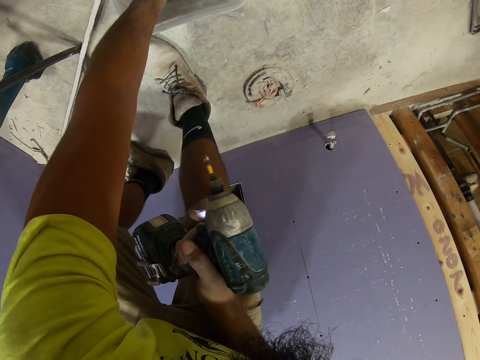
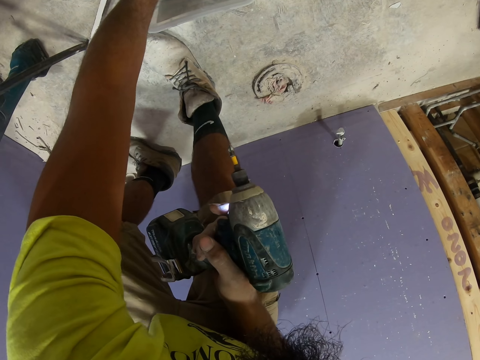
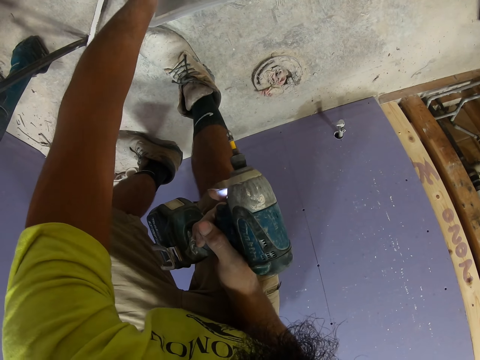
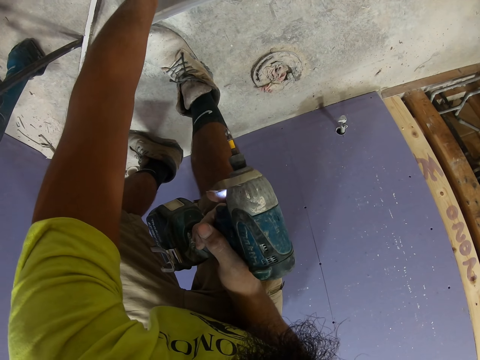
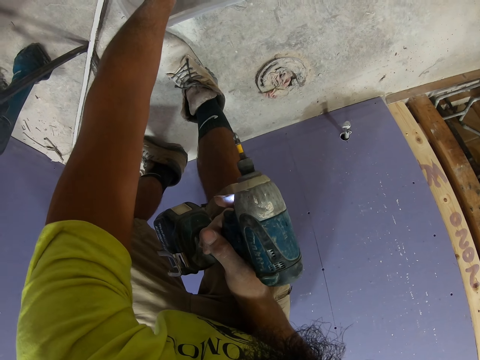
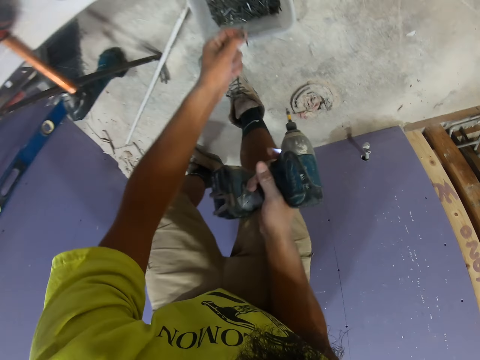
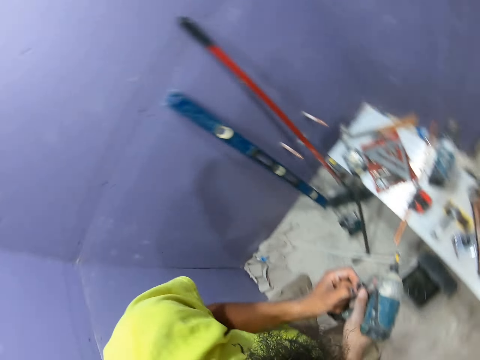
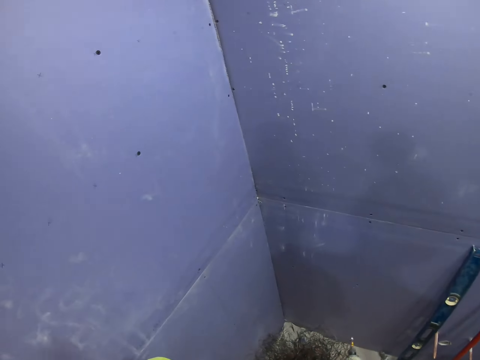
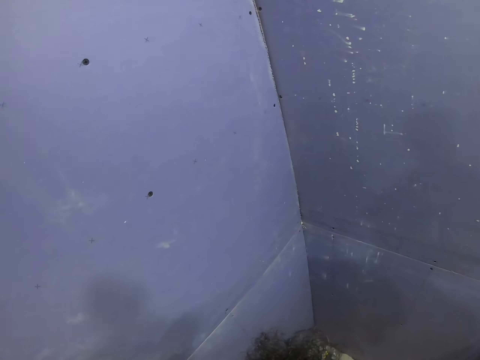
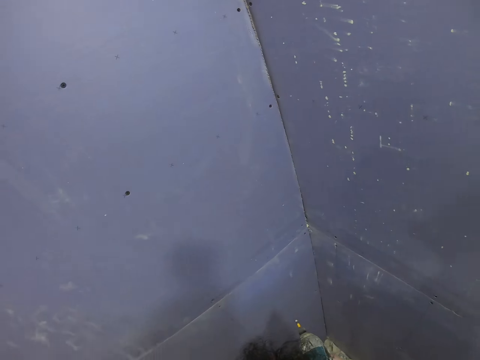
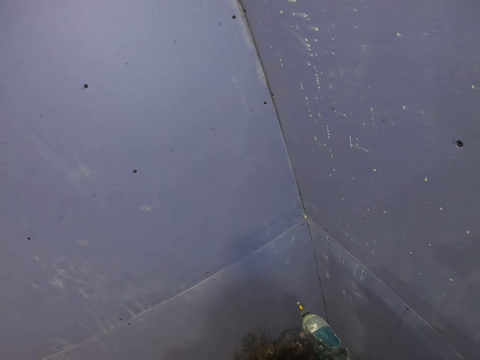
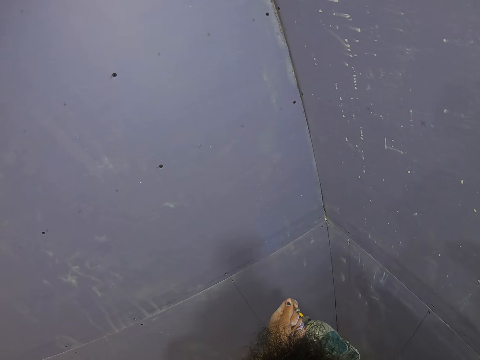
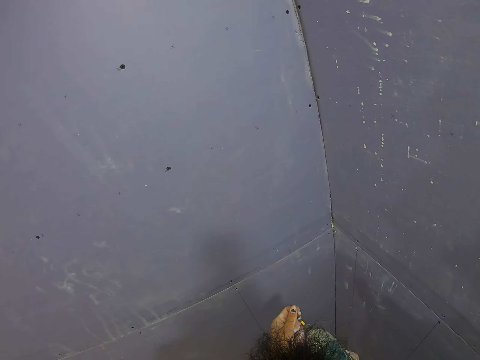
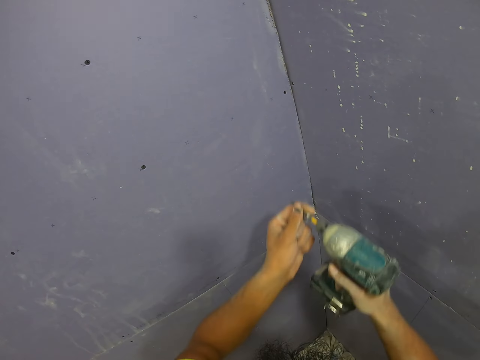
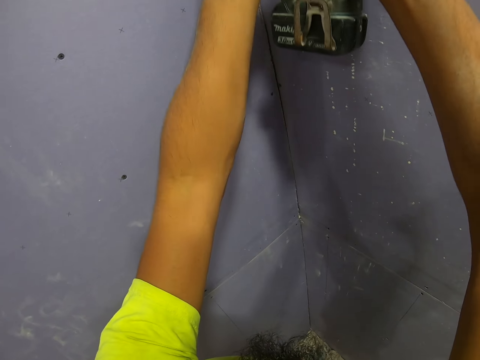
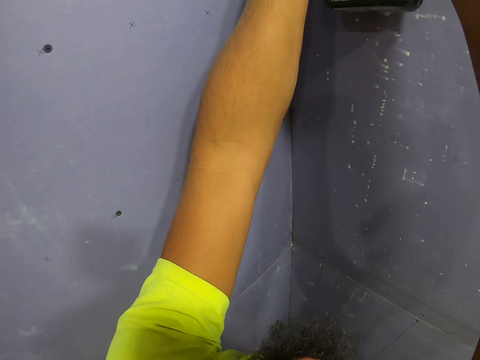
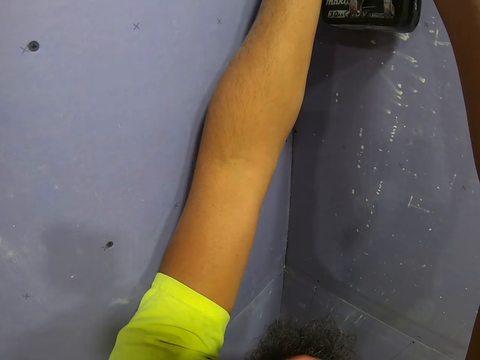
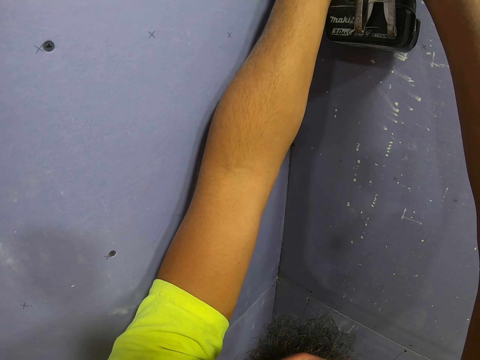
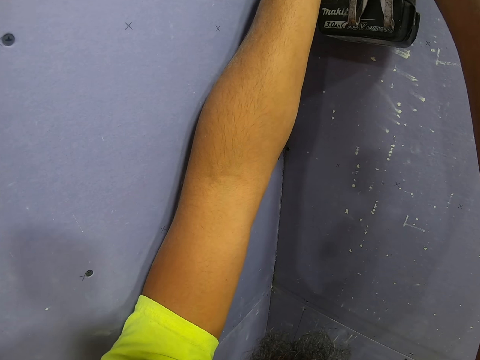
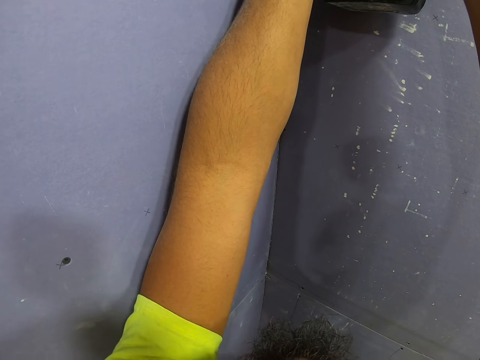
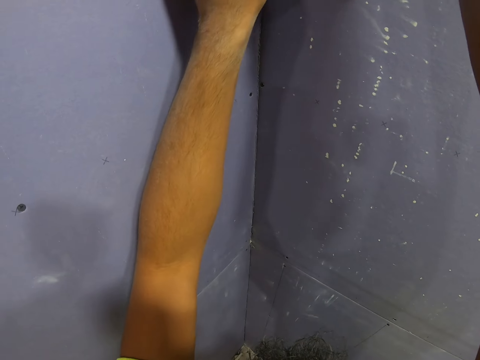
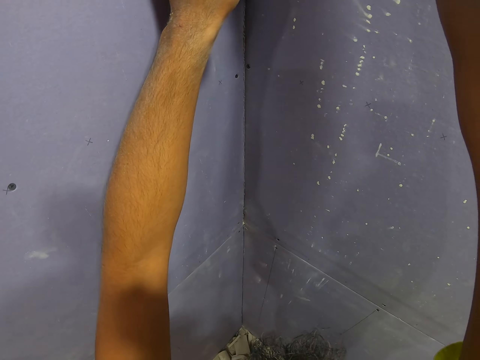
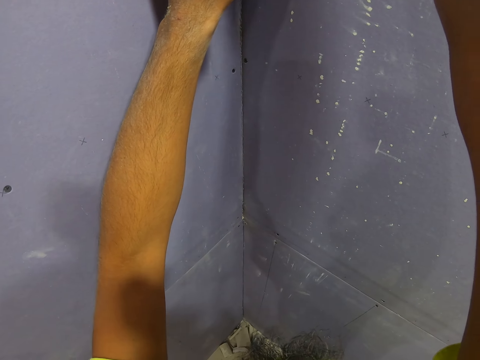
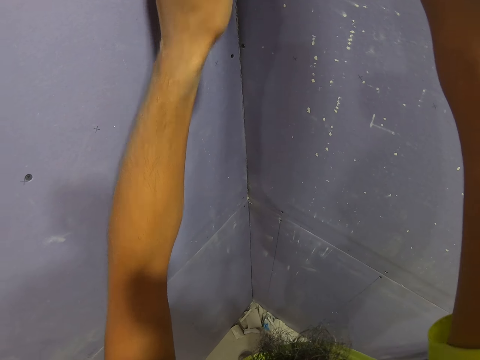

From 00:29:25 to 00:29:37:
The camera wearer picks the screws from a container. They turn to the wall. They put the screw on the impact driver. They drill the screw into the board.

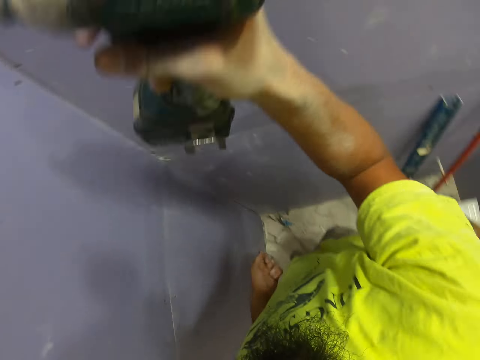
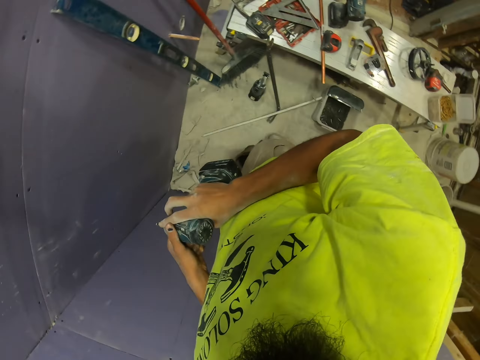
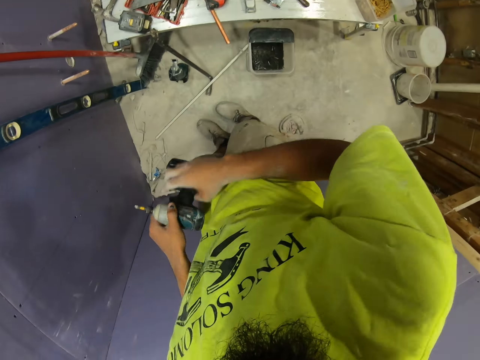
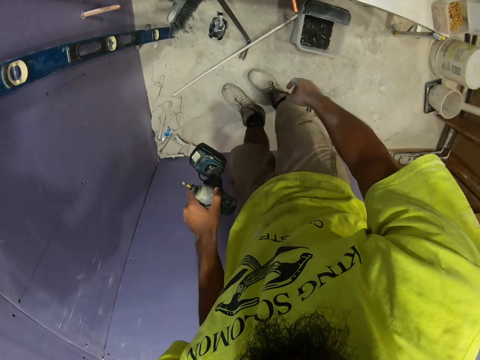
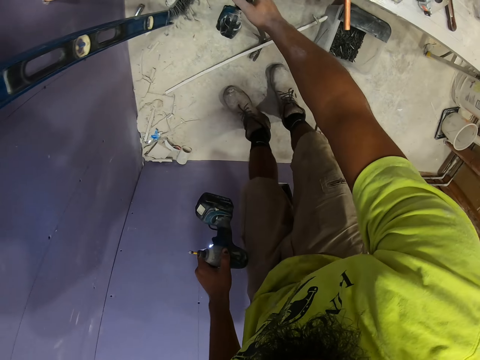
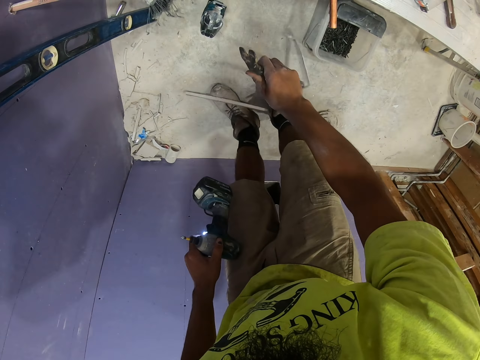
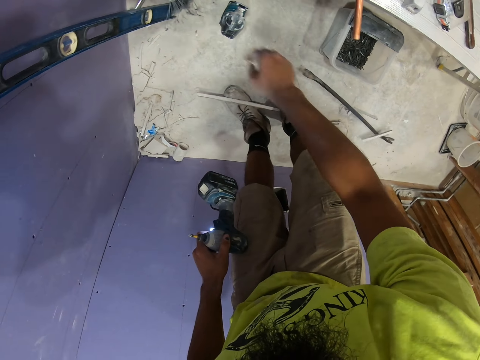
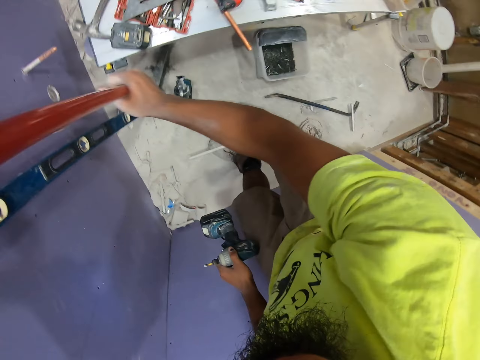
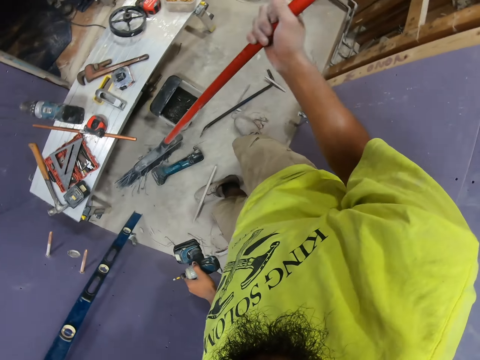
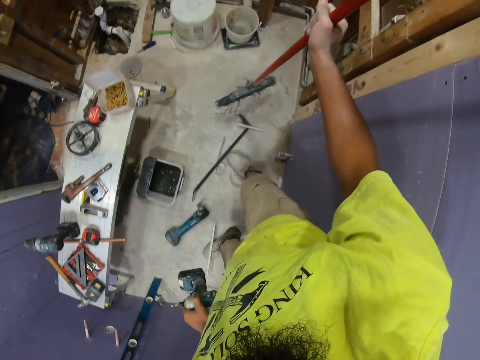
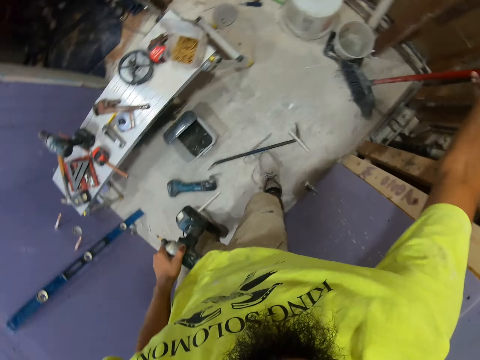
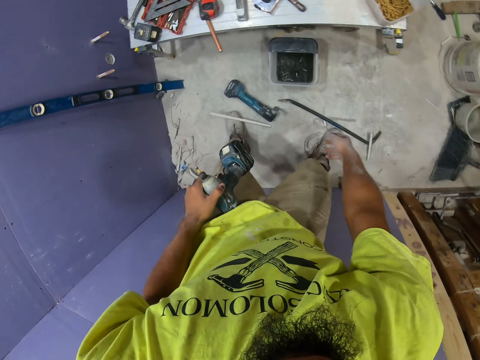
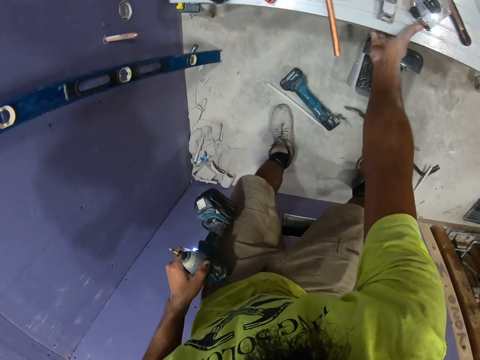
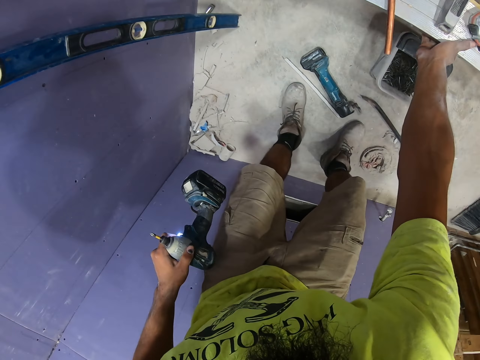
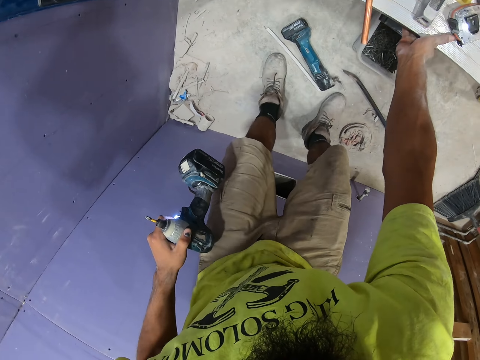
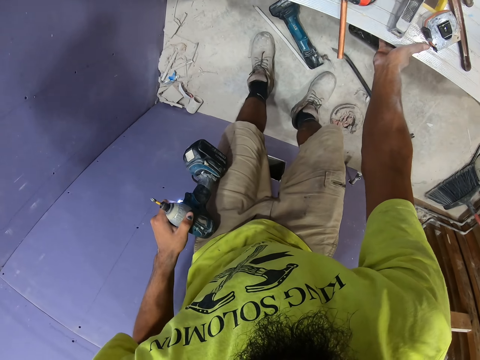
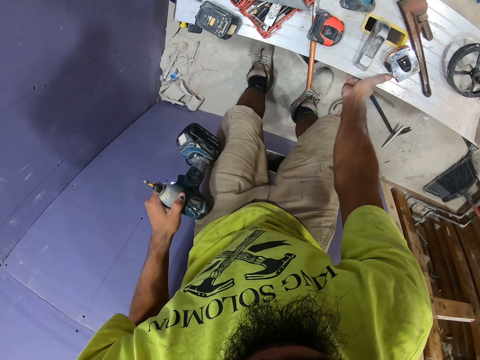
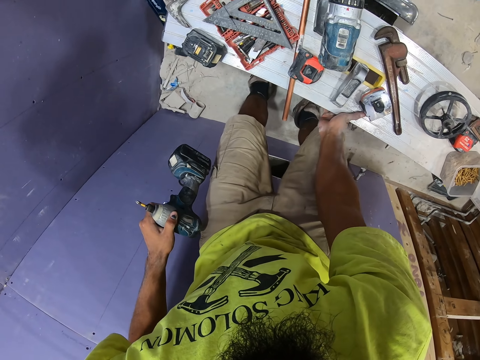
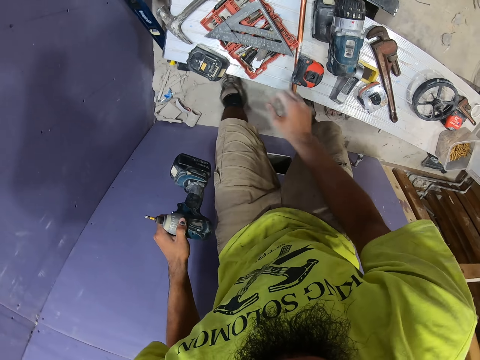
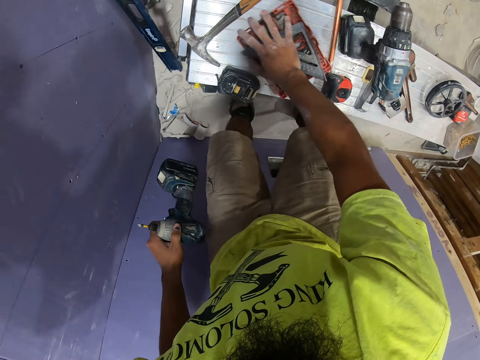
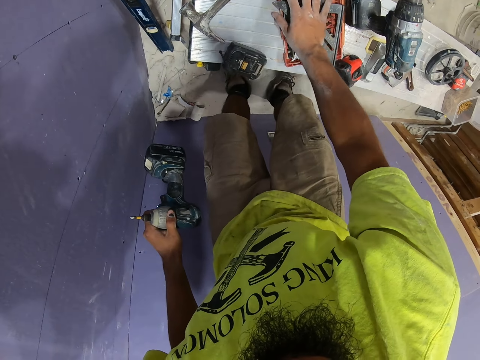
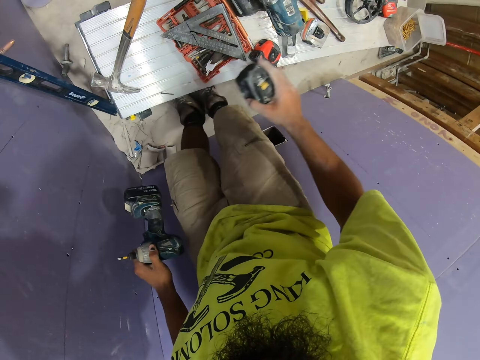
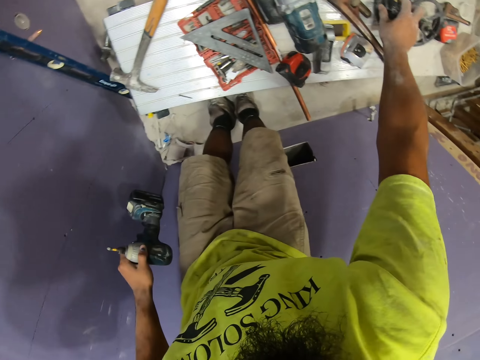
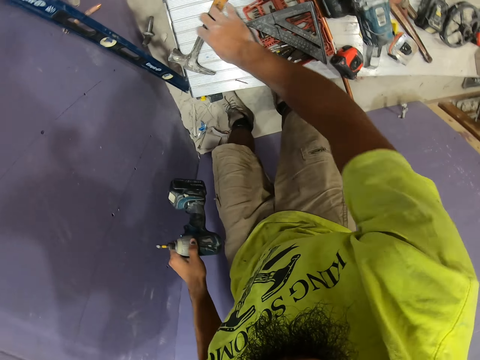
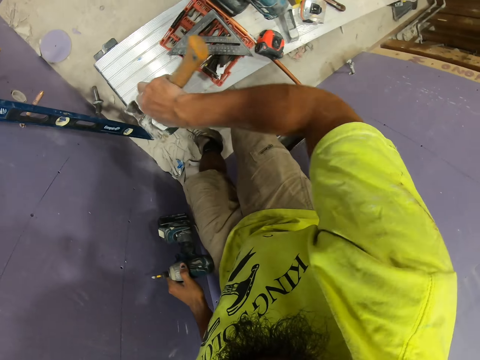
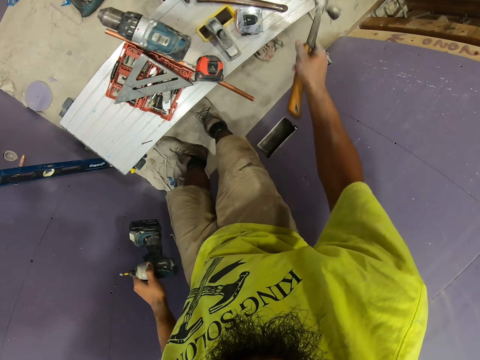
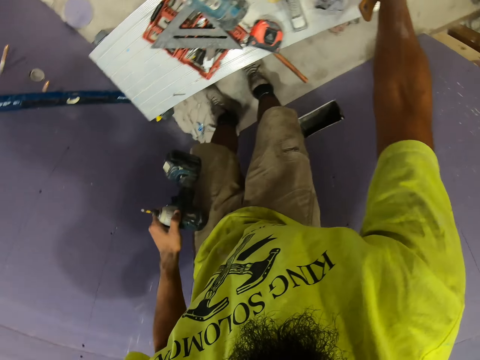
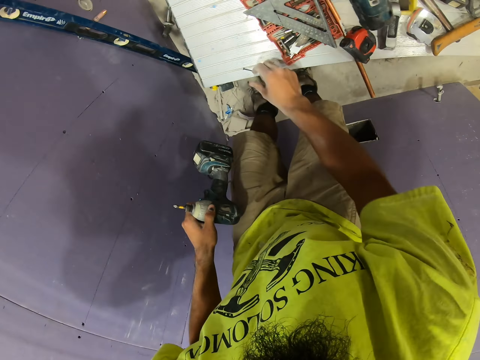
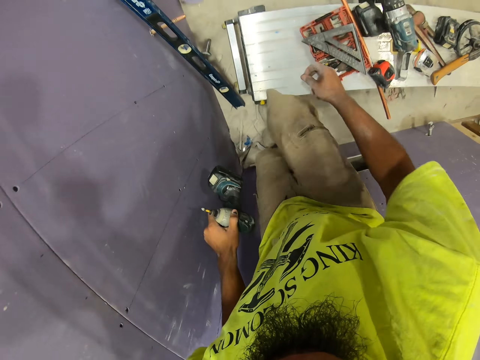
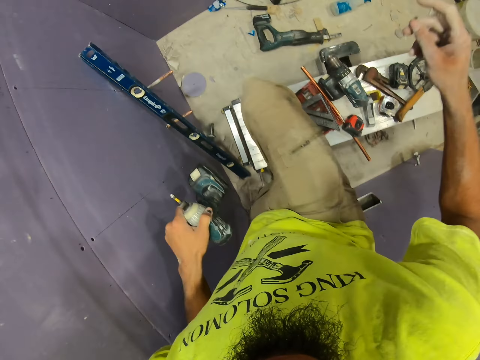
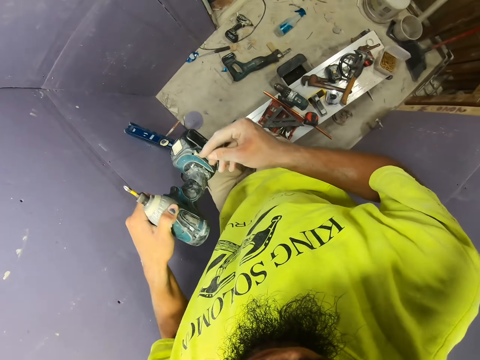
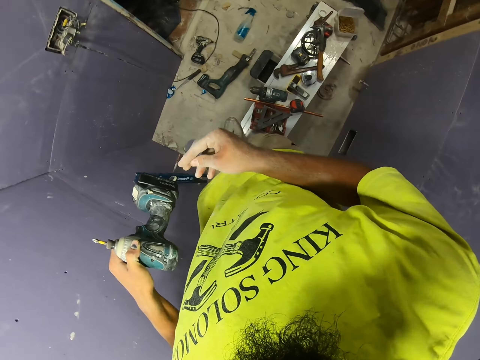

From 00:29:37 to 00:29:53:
The camera wearer takes the impact drill from the right hand. They take a claw bar or crowbar. They move the claw bar on the floor. They drop the crowbar. They take a broom or mop. They put the broom aside. They pull a table or desk on the floor. They arrange the tools on the desk top. They take a tape measure and put the tape measure on the table. They take a hammer and put the hammer on the table. They take a screw. They step on the table.
